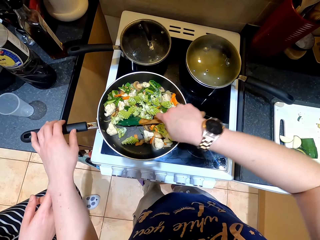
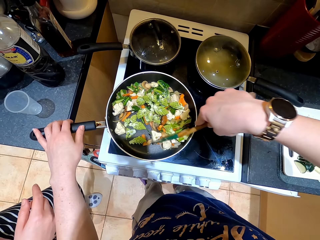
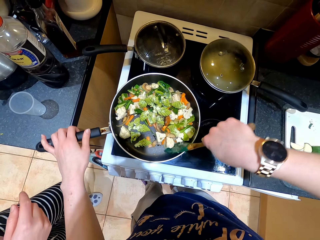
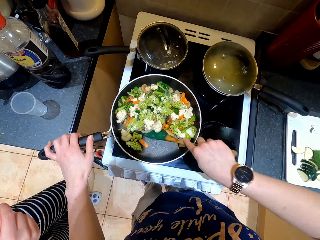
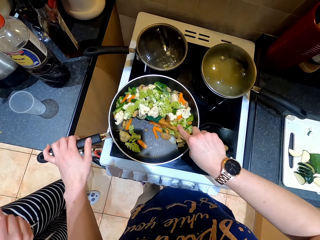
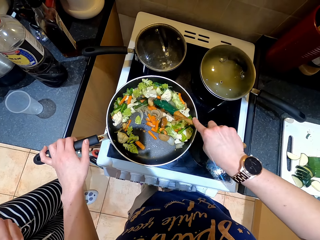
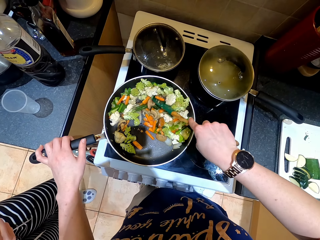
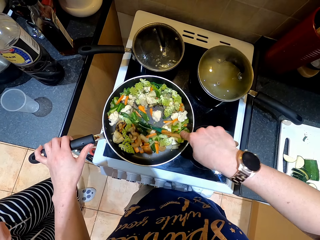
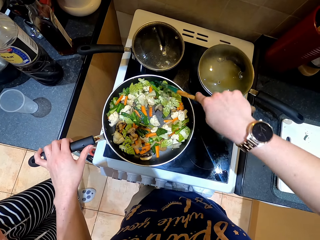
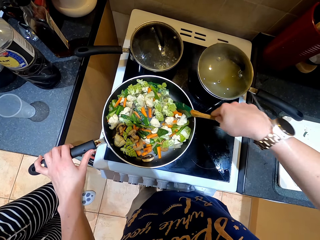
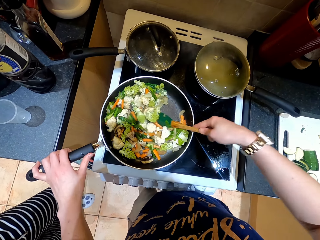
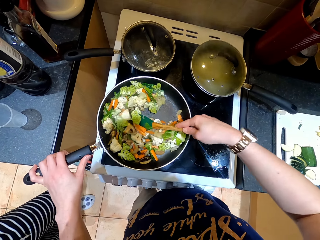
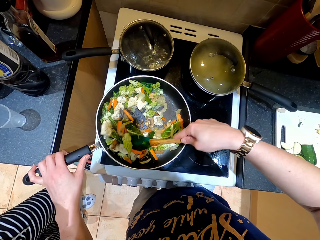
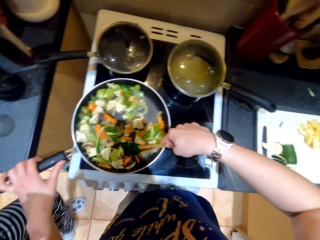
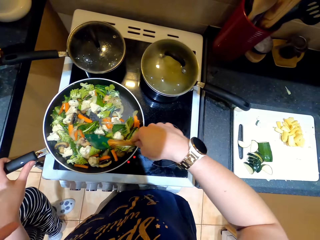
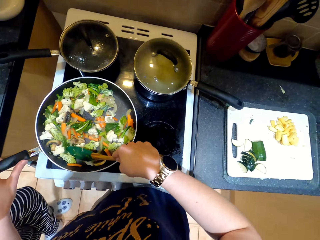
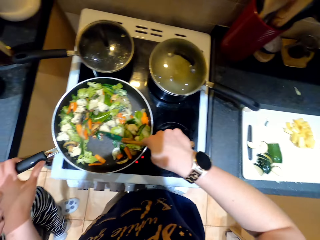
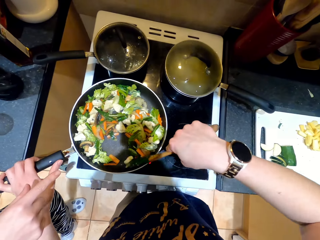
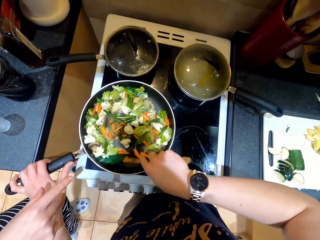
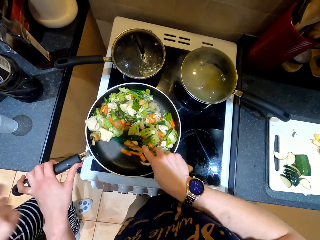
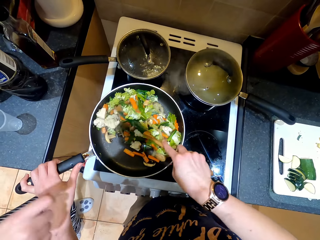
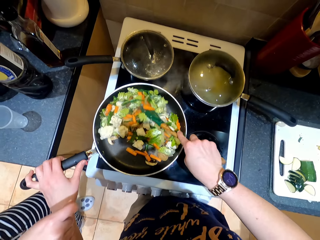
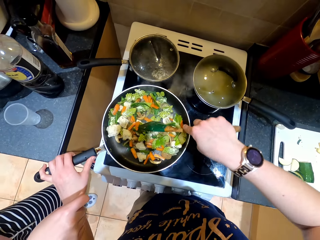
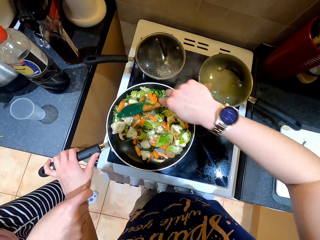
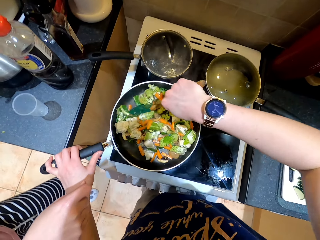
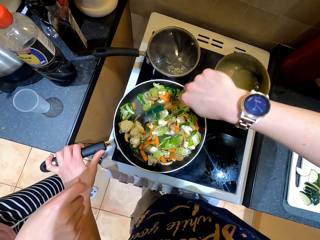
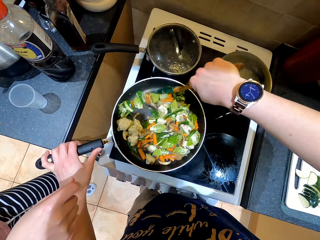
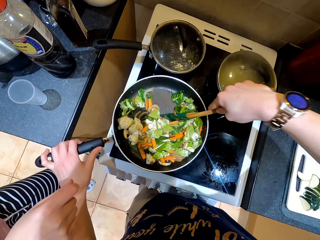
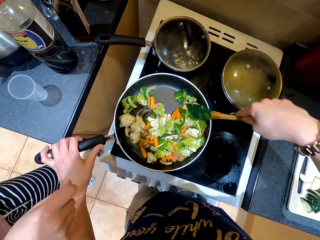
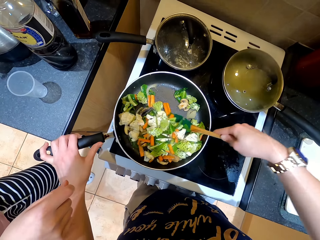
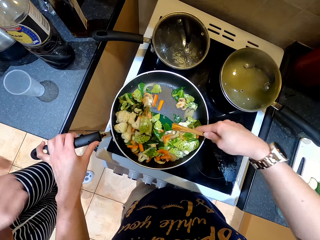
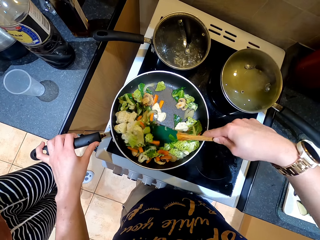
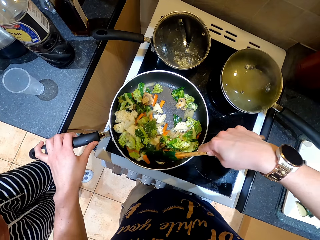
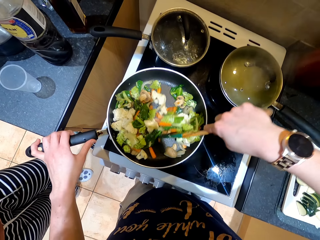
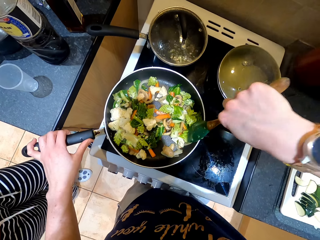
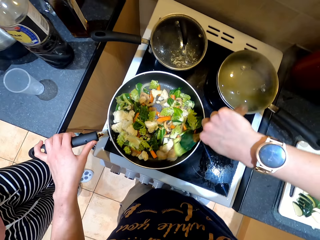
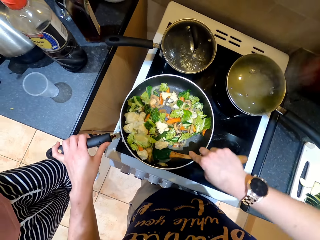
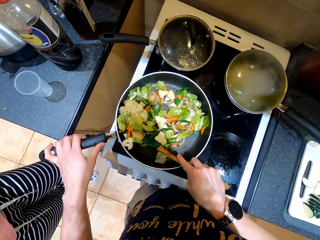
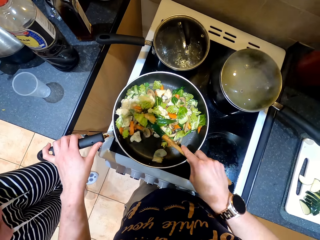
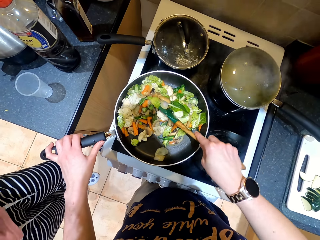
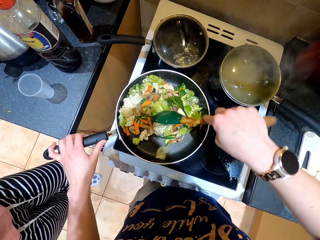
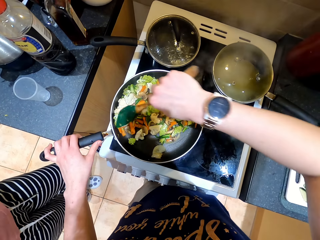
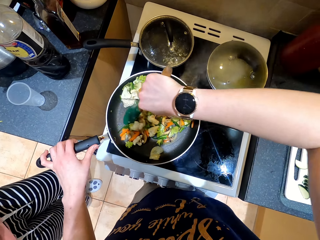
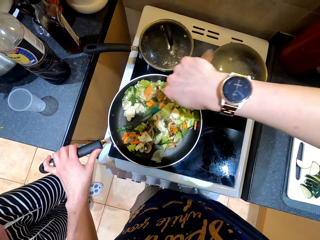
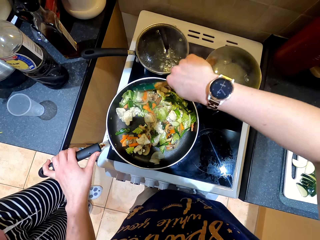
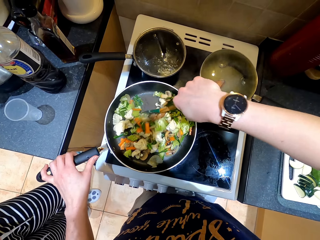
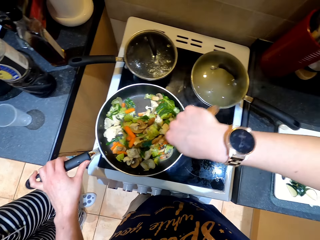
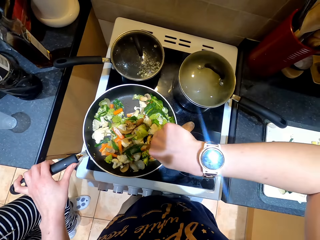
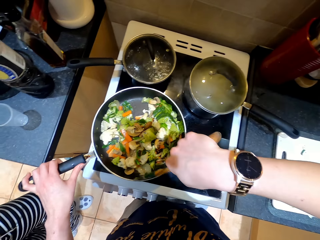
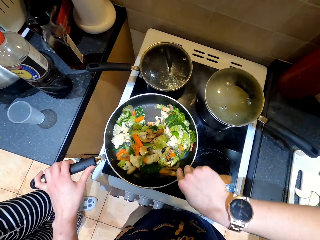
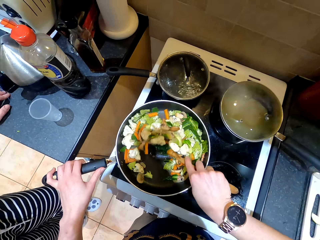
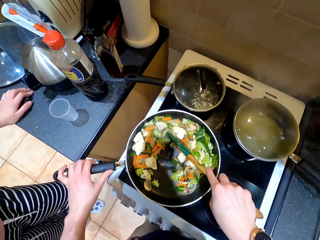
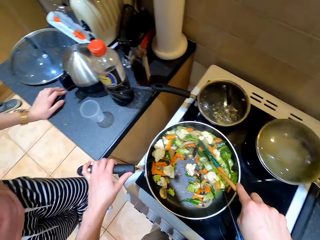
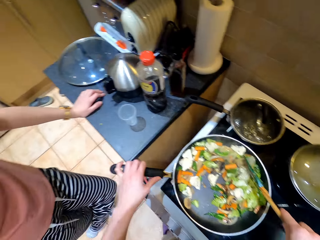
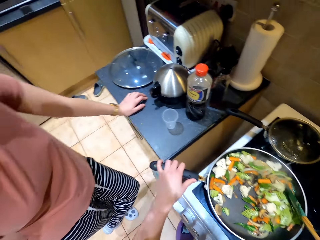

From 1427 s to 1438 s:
The camera wearer takes a cooking spoon. The lady points at the food. The camera wearer holds the cooking pan and stirs the vegetables. The lady points at the food and moves a hand.

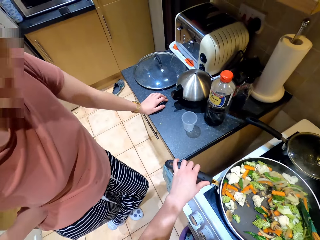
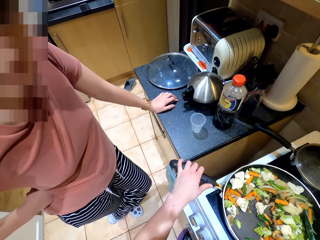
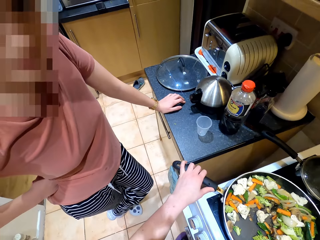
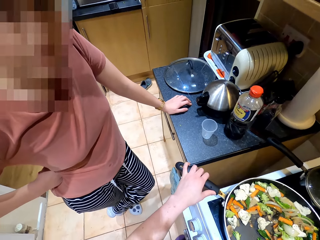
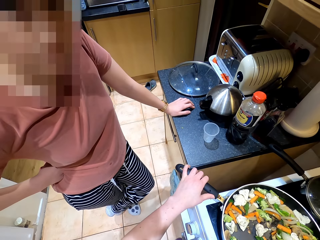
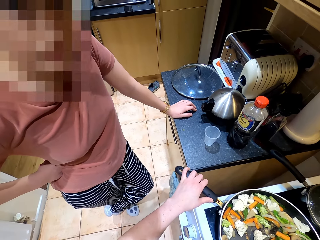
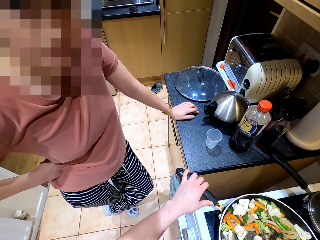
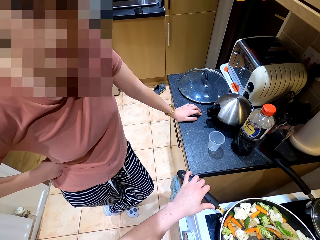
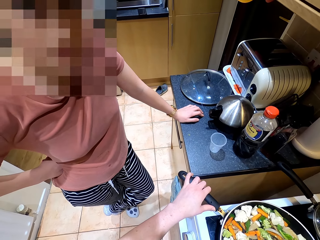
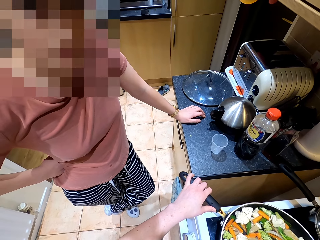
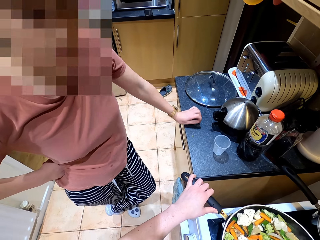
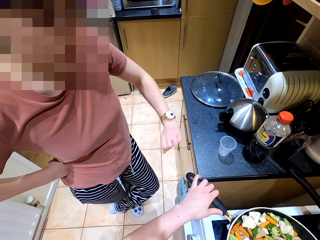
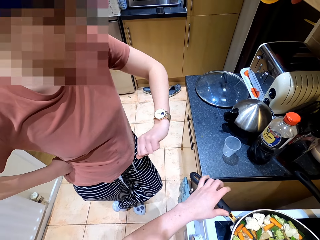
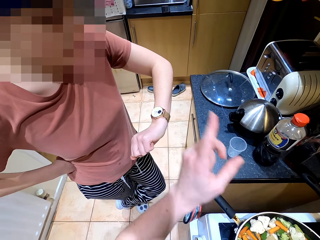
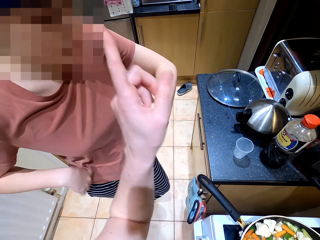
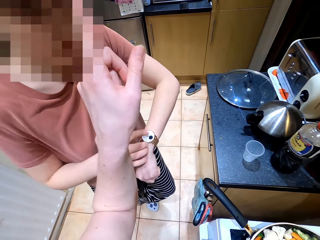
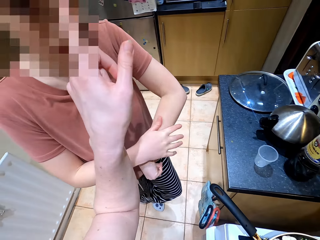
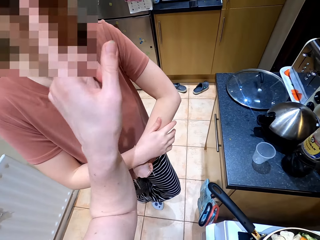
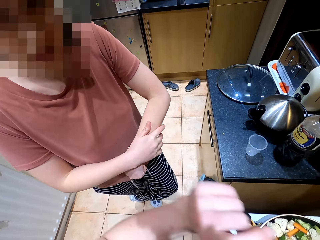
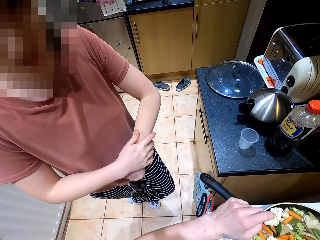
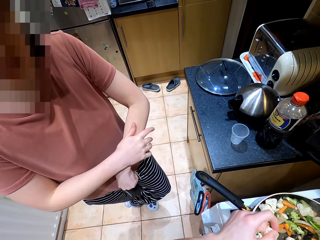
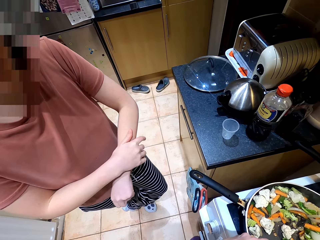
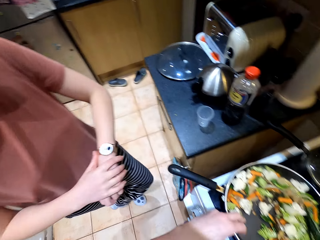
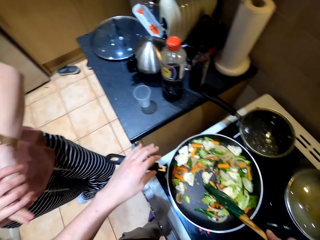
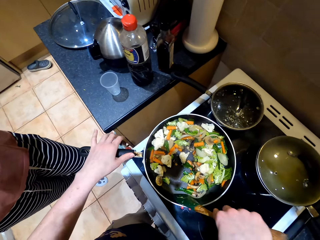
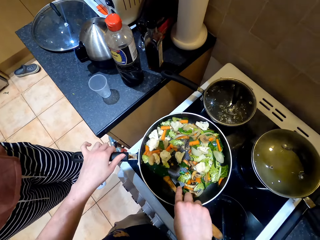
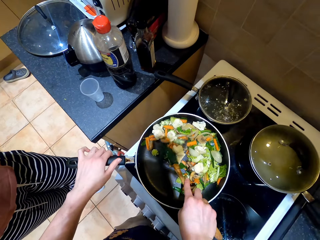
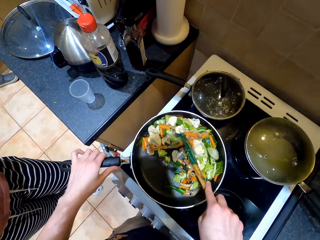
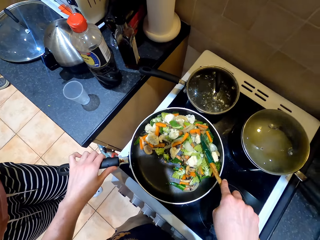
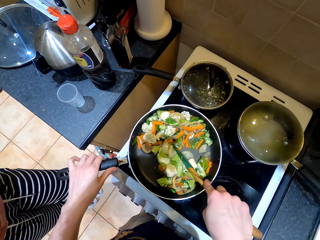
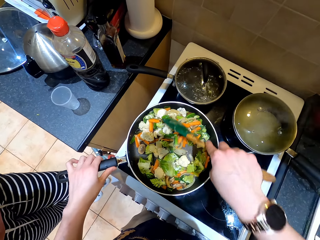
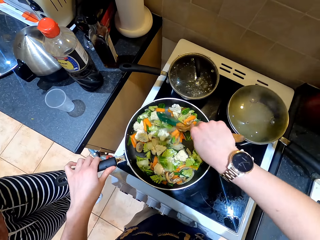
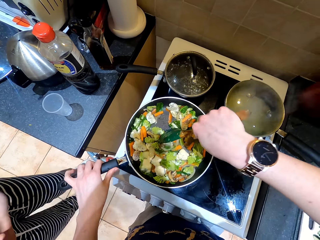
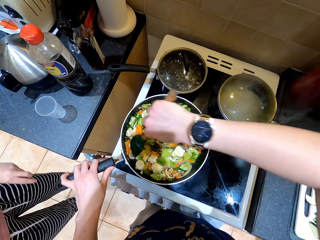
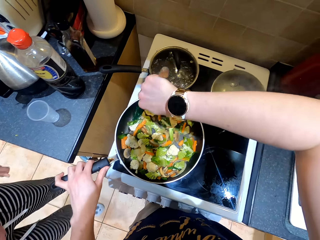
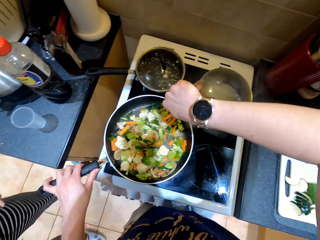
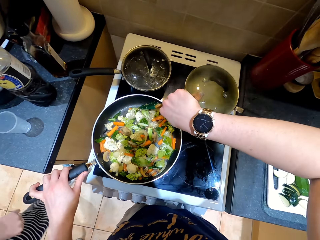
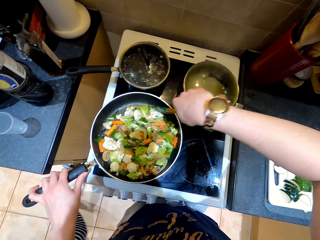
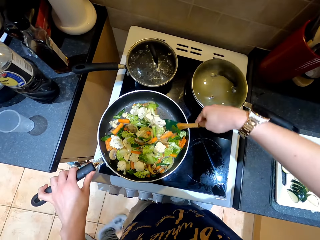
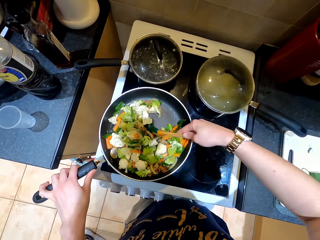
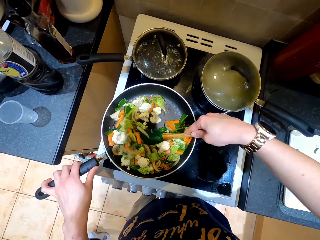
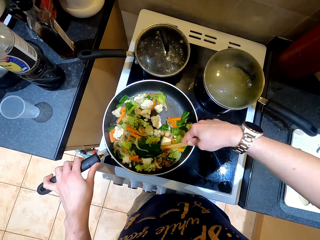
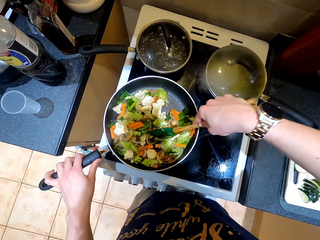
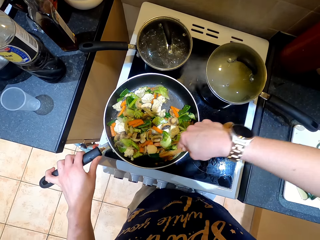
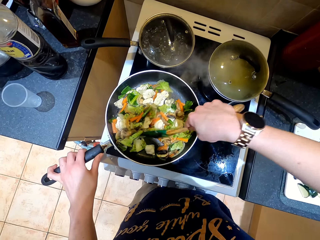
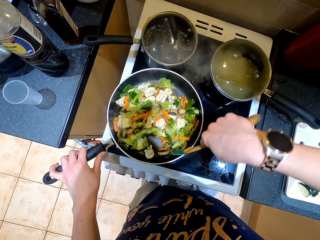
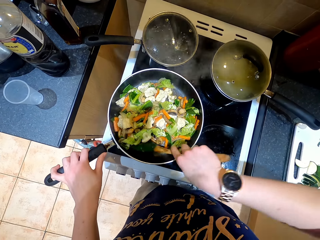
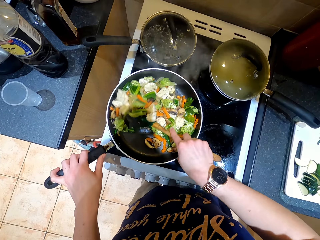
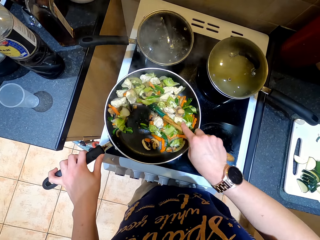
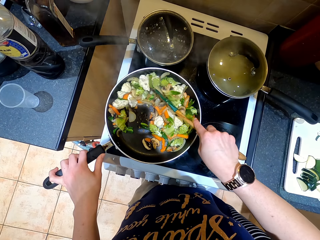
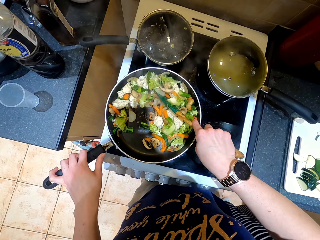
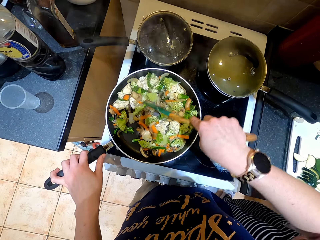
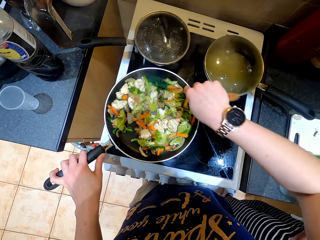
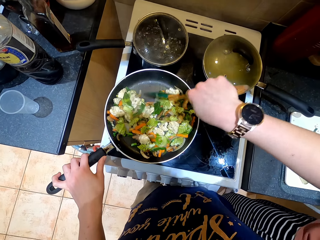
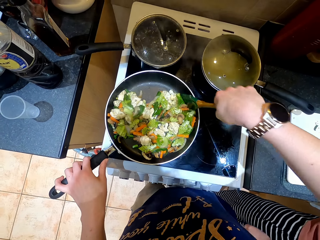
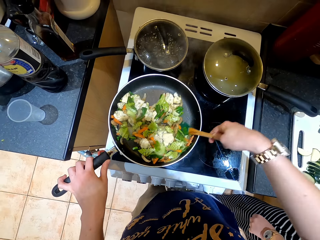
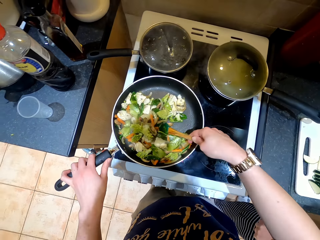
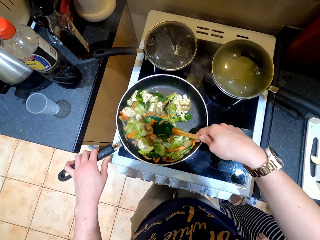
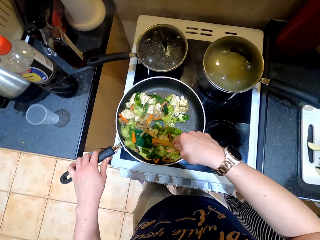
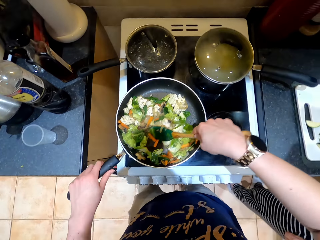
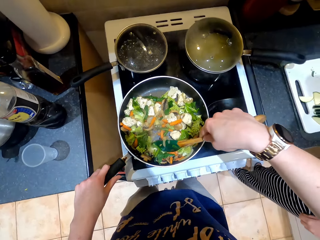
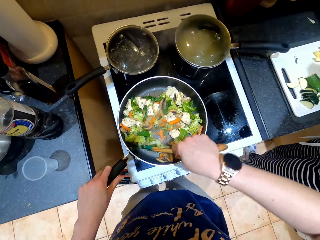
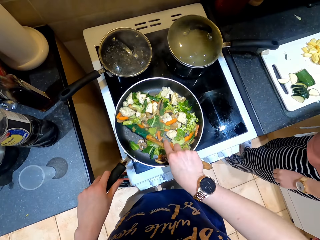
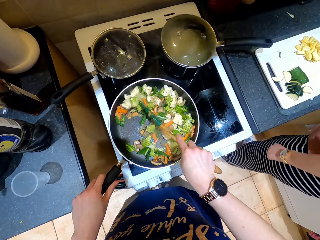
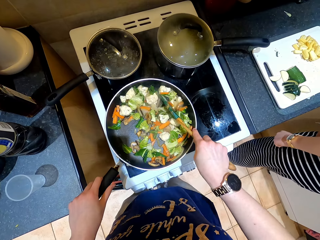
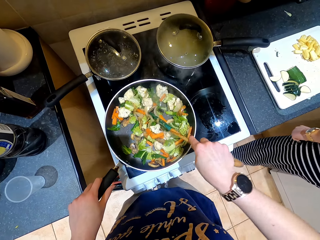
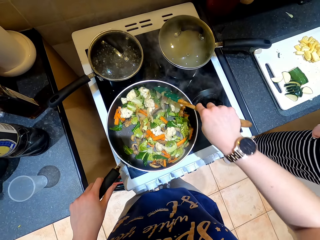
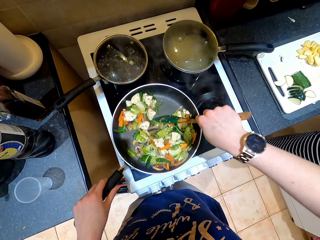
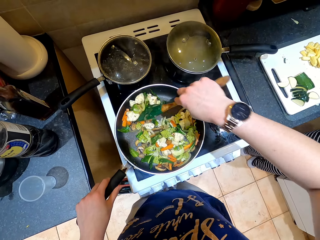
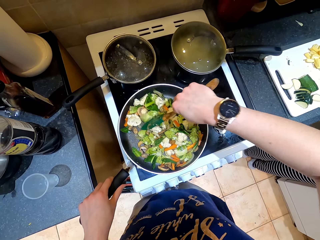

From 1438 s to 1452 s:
The lady looks at the watch. The camera wearer lifts a hand. The lady rubs her hand. The camera wearer holds the cooking pot and stirs the vegetables. The lady moves around.
